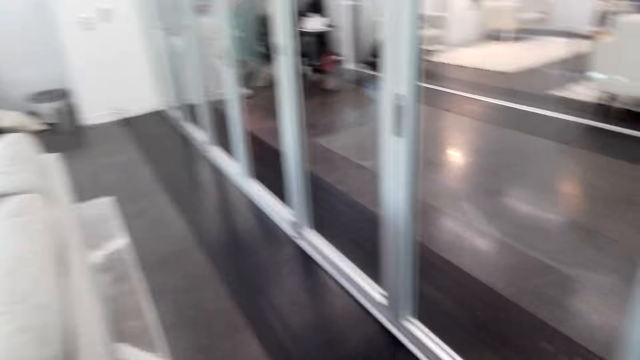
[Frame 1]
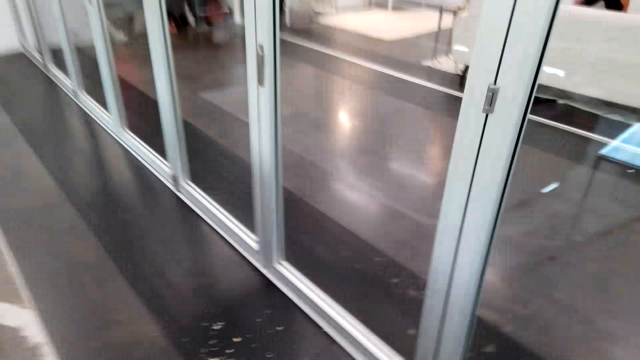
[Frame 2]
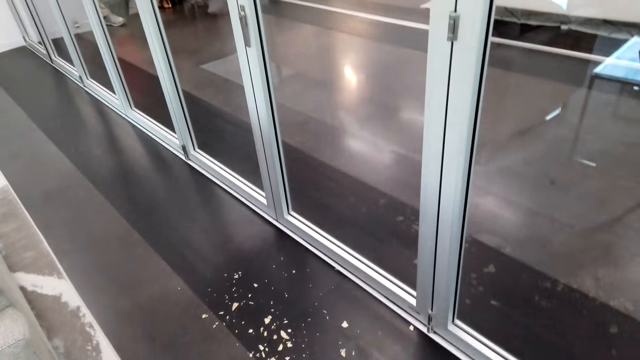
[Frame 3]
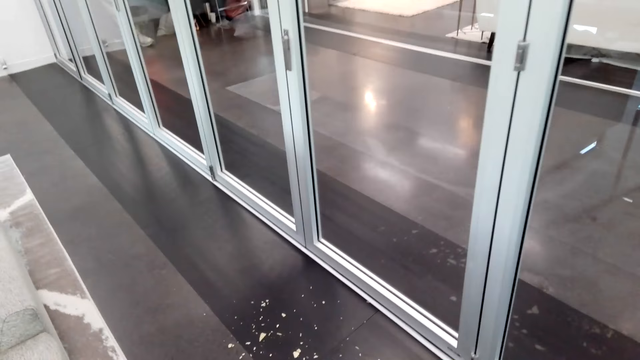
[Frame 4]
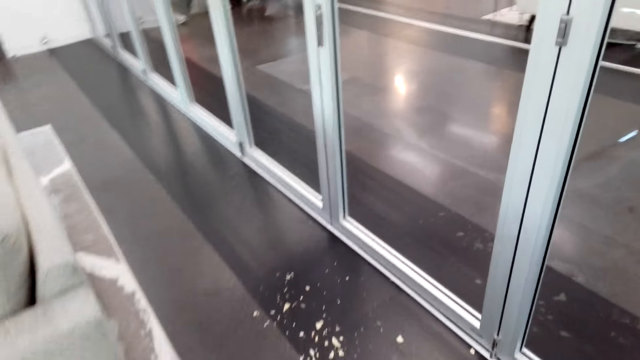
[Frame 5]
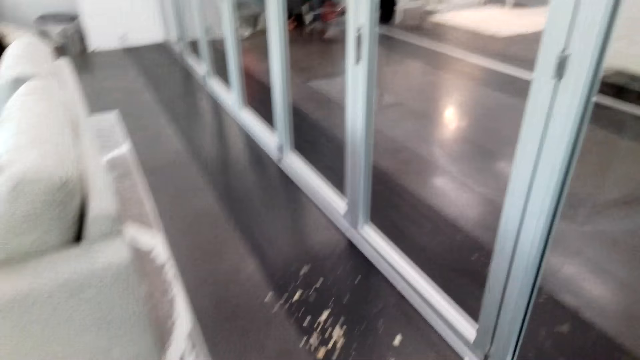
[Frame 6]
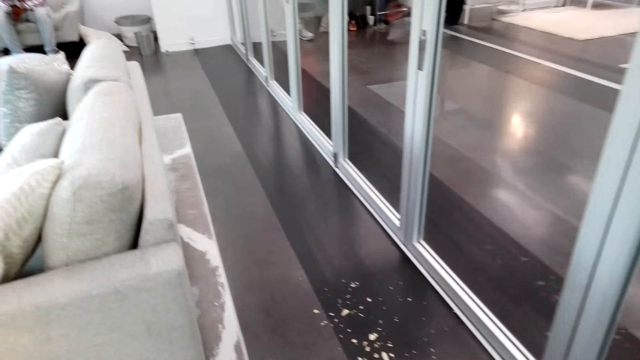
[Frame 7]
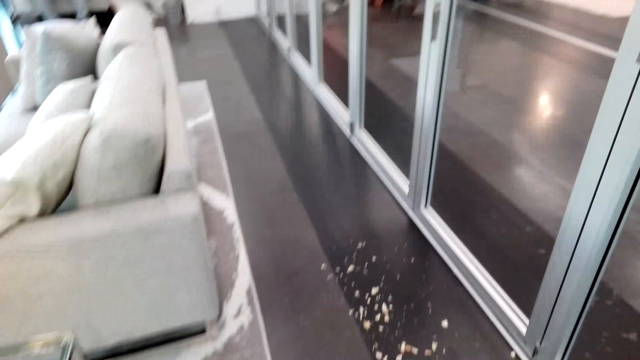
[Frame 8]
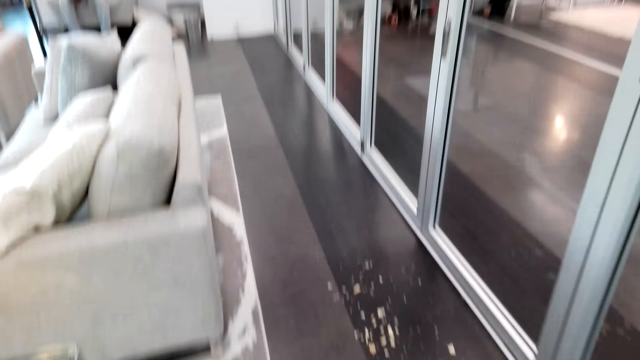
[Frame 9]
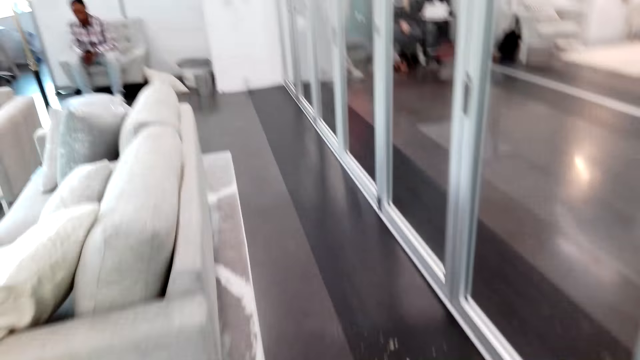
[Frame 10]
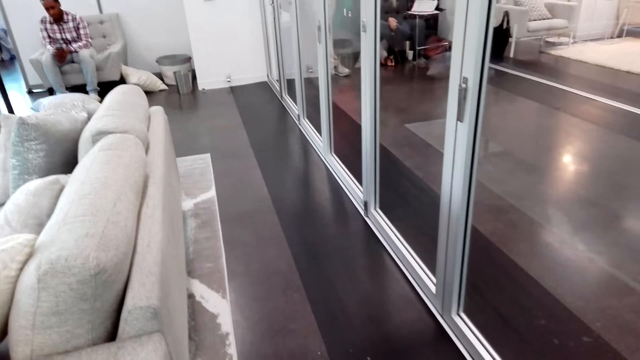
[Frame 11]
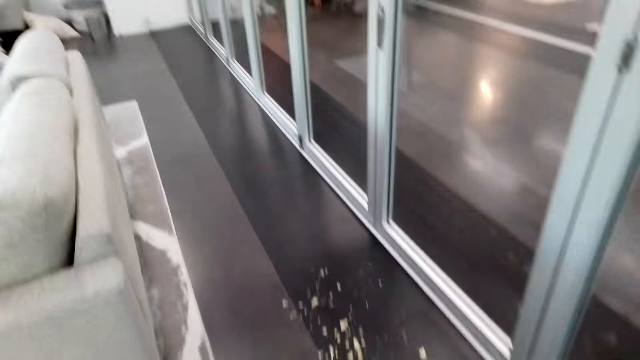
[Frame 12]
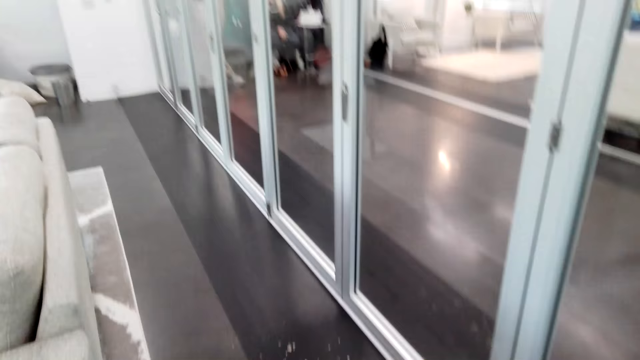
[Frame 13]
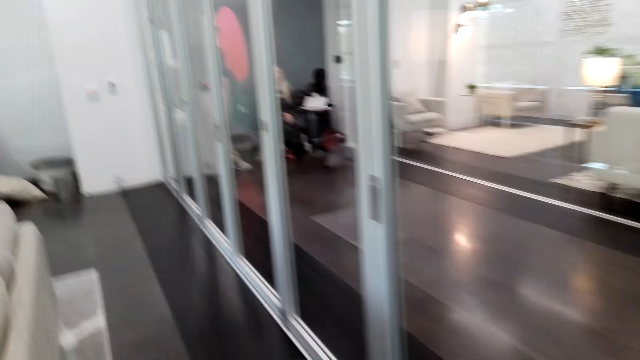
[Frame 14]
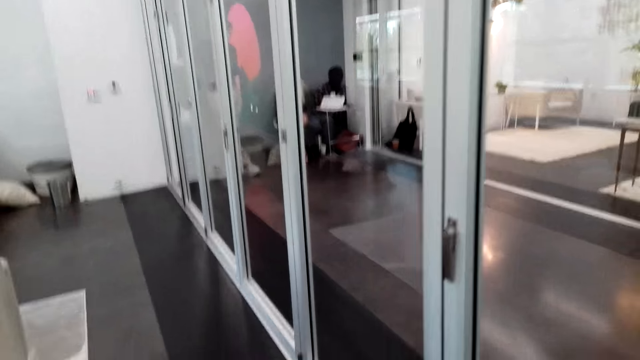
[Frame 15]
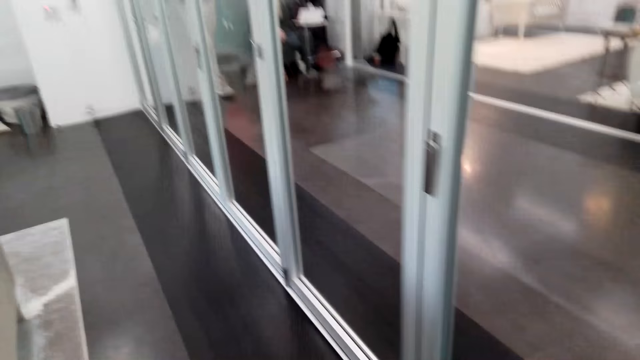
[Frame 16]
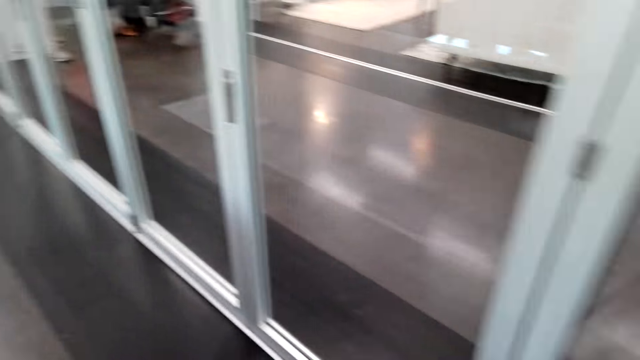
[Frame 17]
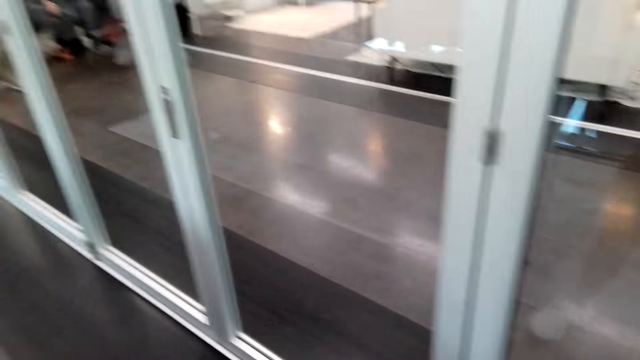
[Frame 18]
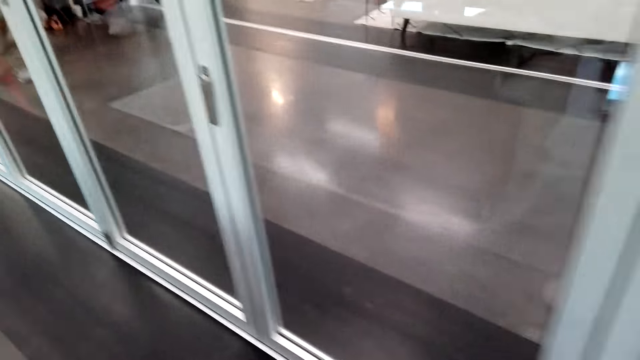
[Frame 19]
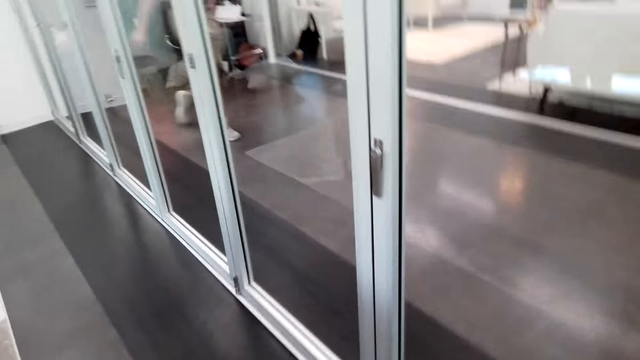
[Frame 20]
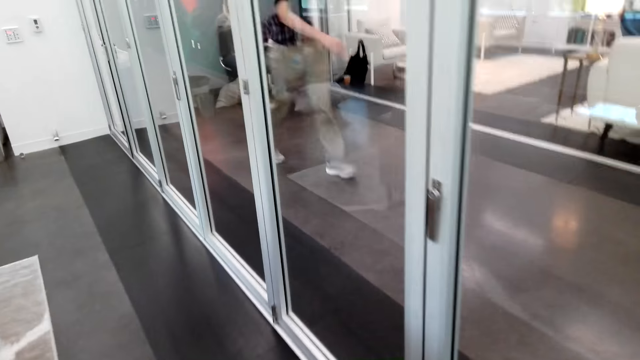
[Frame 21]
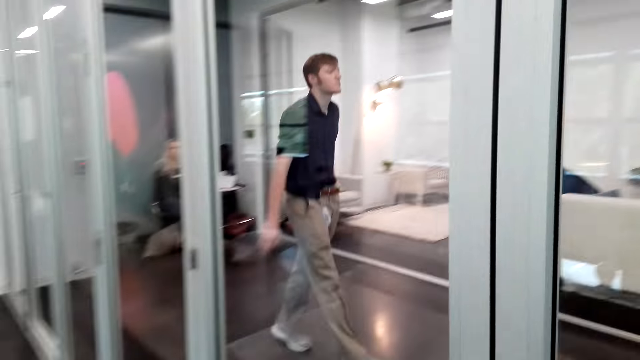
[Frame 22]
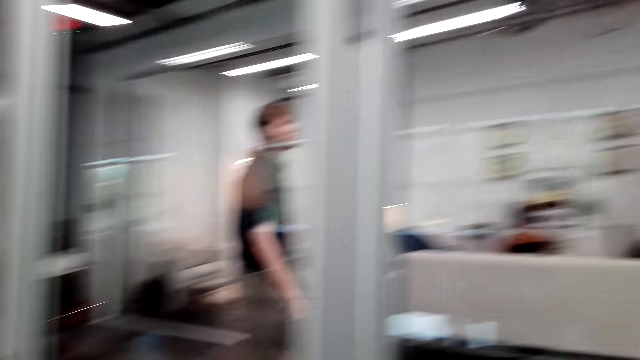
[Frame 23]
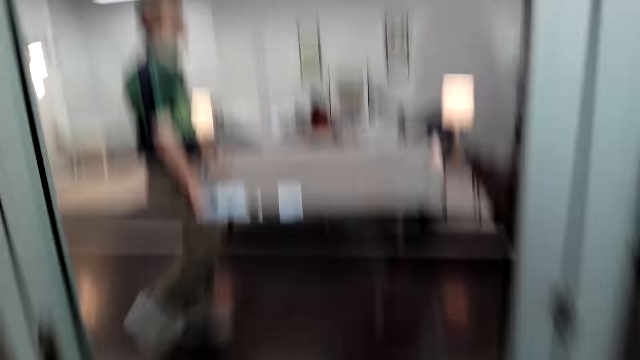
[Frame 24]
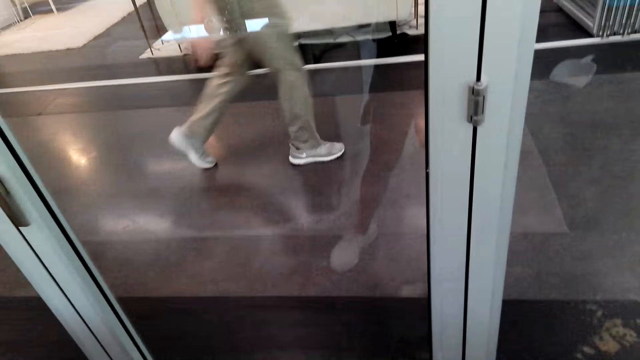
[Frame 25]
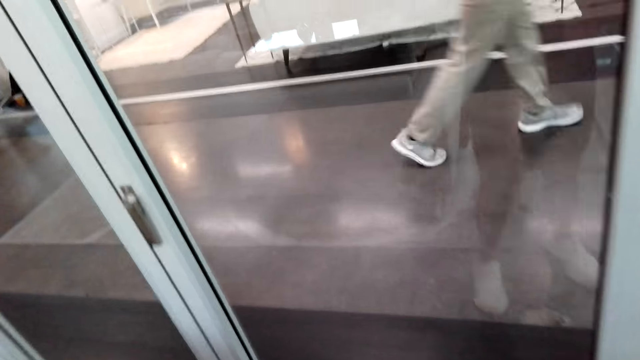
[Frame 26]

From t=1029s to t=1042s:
The camera wearer sweeps the floor conversing with a man. They sweep the floor conversing with the man again.

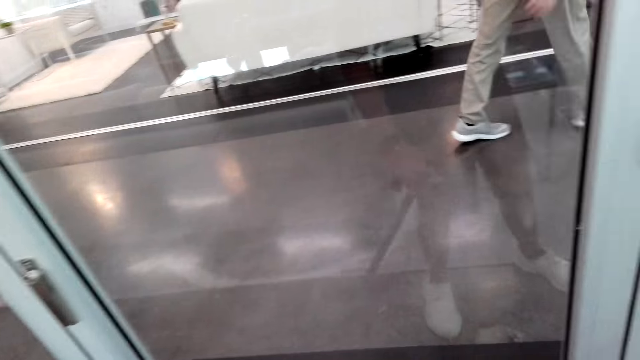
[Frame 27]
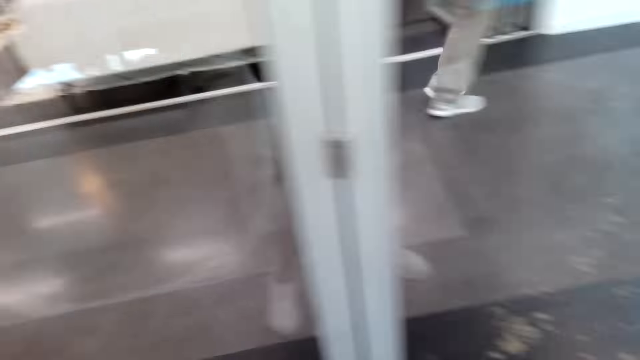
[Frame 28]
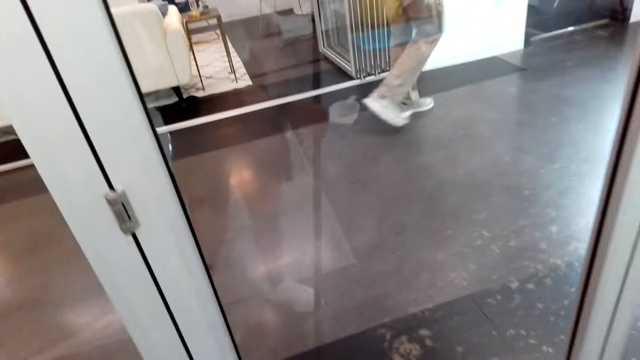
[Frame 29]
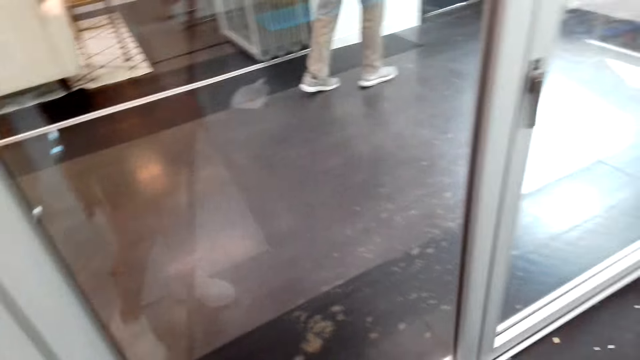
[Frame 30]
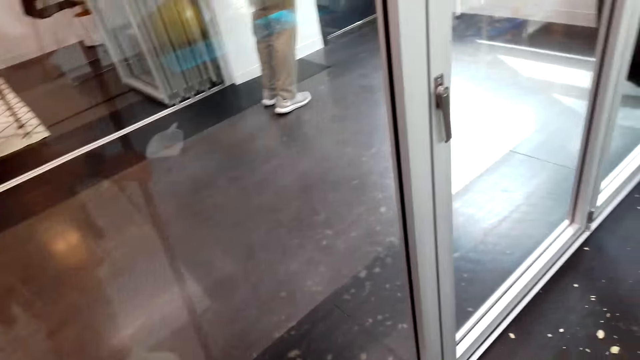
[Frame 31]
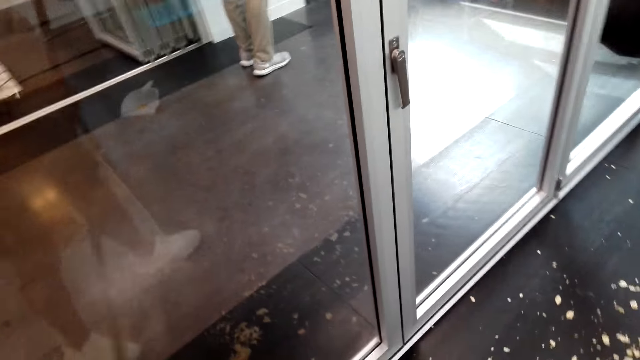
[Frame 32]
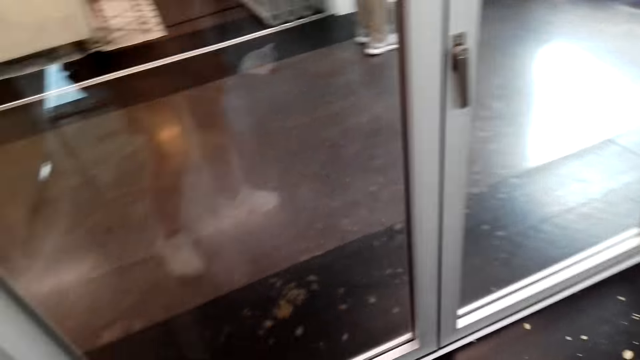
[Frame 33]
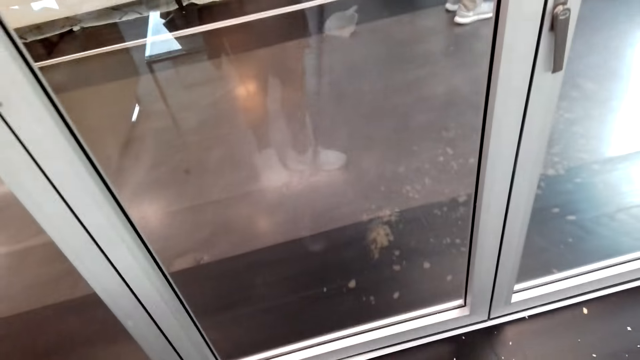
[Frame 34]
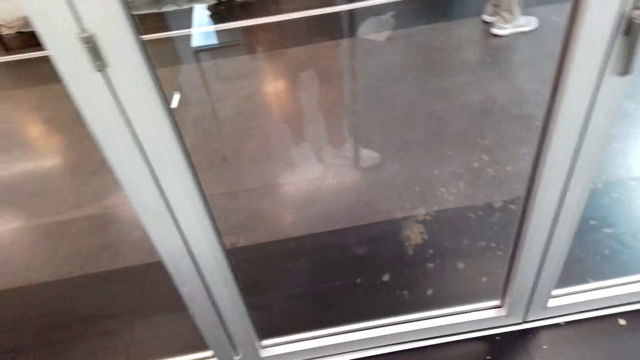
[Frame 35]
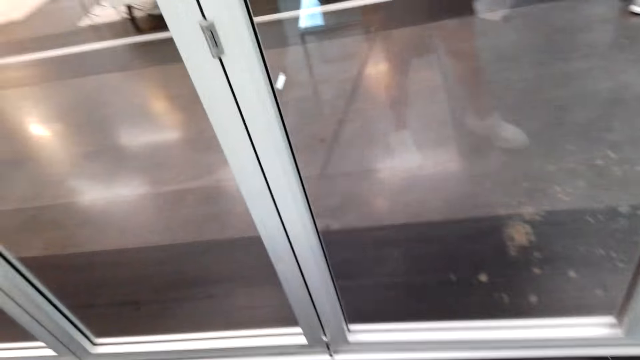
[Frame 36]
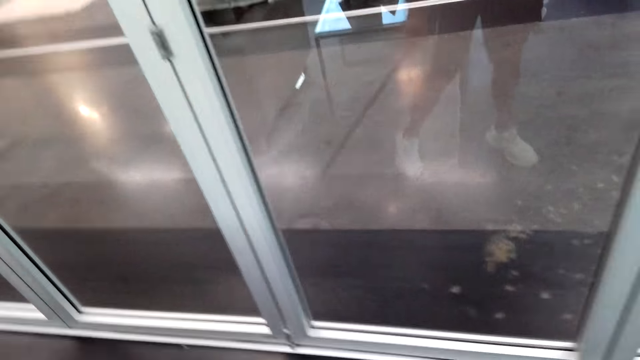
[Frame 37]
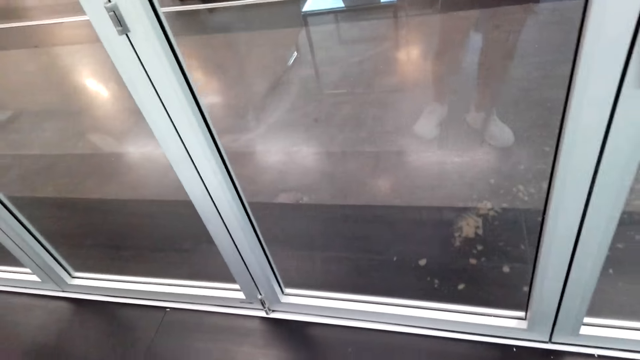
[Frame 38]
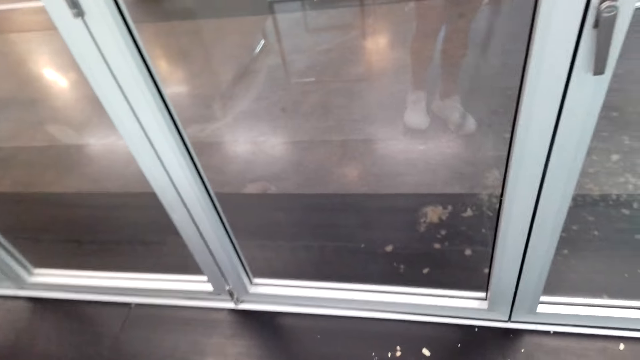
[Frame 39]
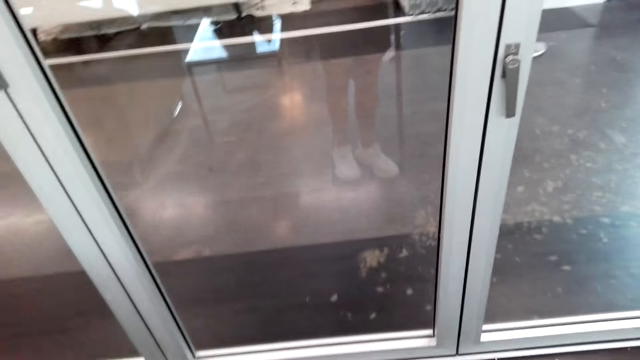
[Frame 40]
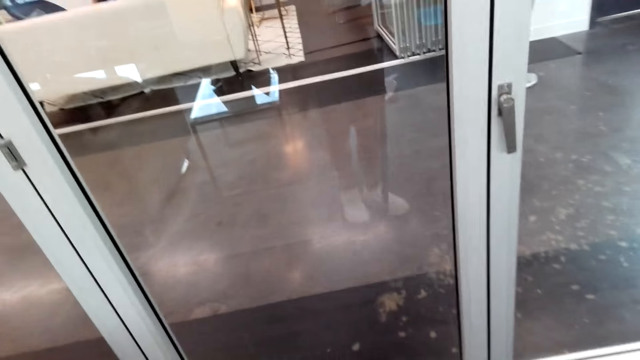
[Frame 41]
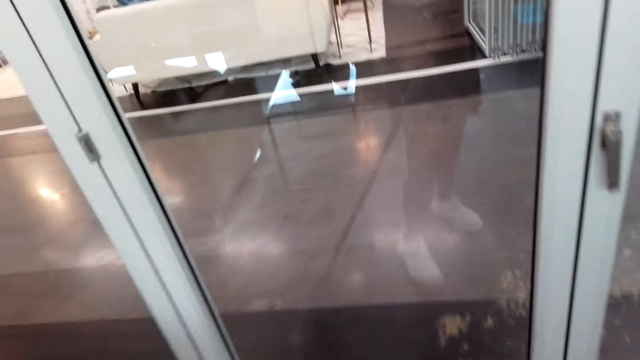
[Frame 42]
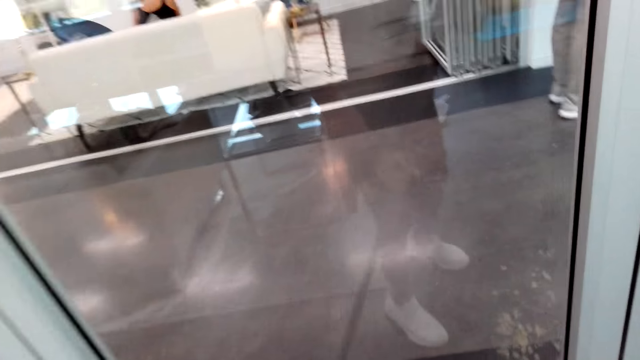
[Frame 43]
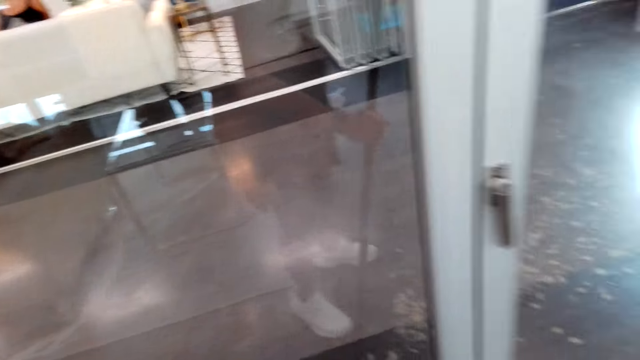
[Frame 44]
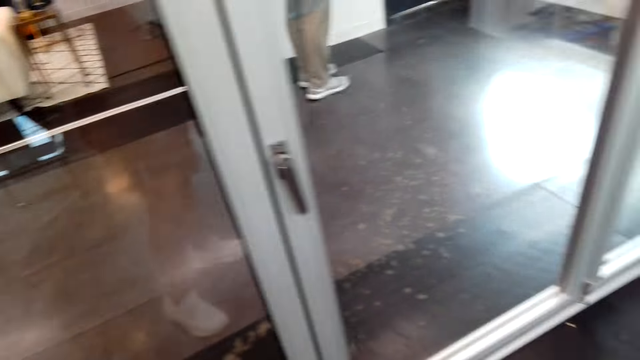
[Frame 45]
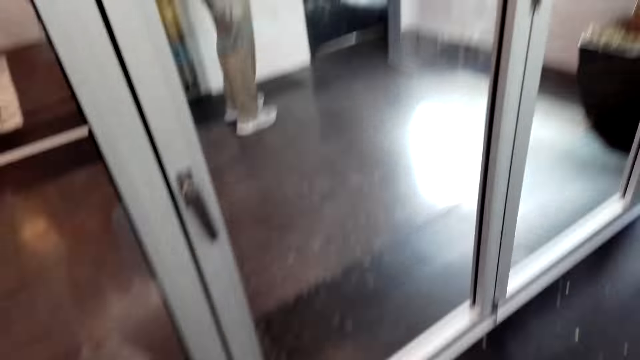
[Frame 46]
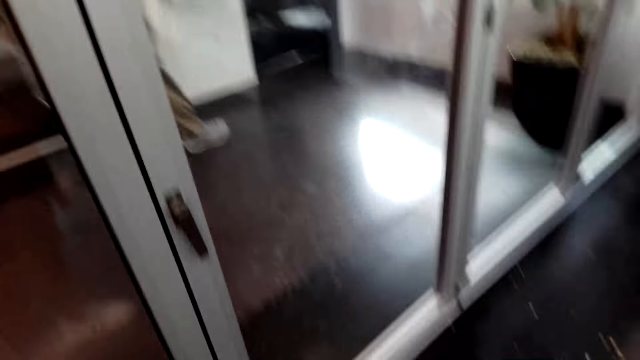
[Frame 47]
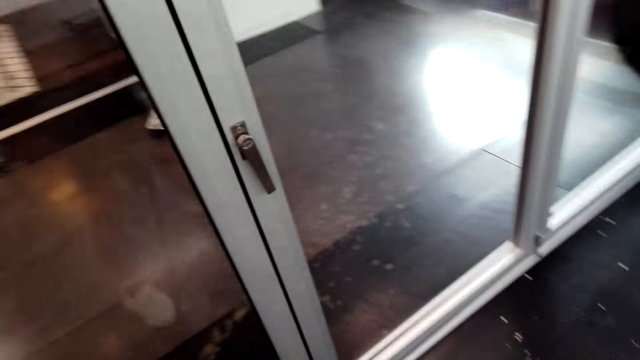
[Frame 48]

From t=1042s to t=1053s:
A man converses with the camera wearer. The camera wearer sweeps the floor. The man converses with the camera wearer.
